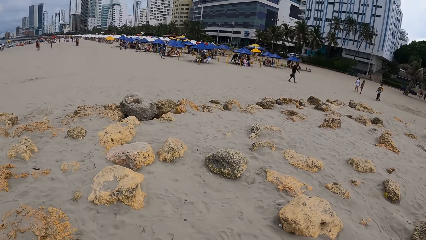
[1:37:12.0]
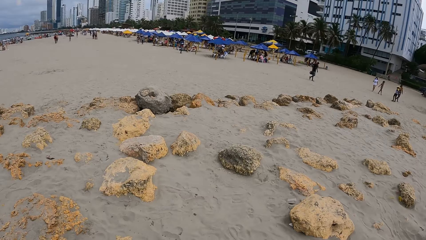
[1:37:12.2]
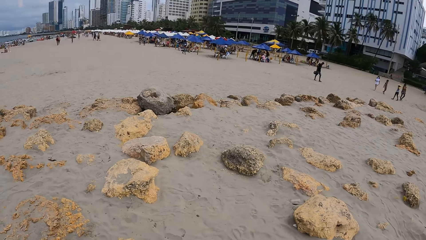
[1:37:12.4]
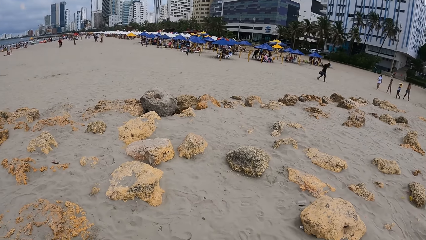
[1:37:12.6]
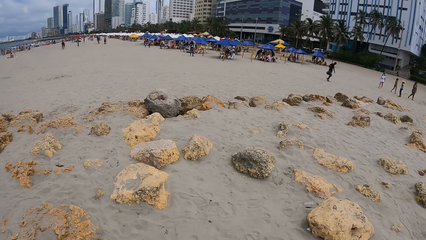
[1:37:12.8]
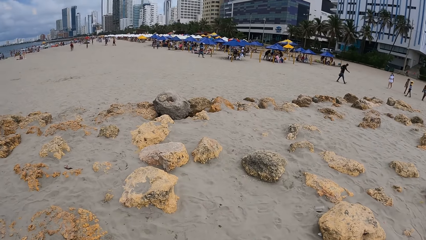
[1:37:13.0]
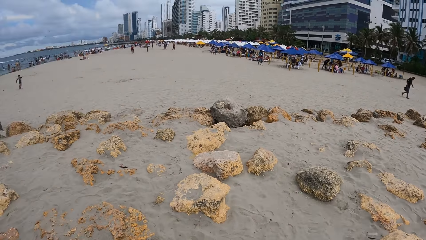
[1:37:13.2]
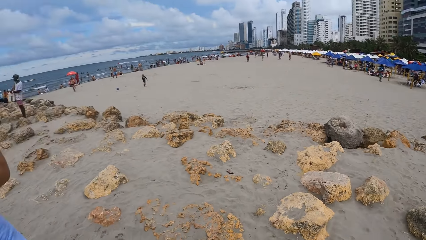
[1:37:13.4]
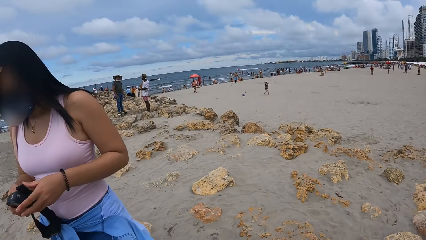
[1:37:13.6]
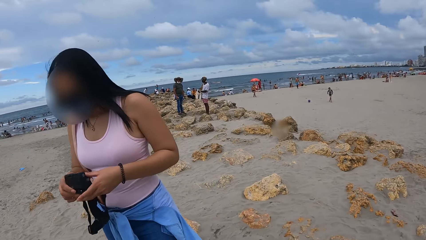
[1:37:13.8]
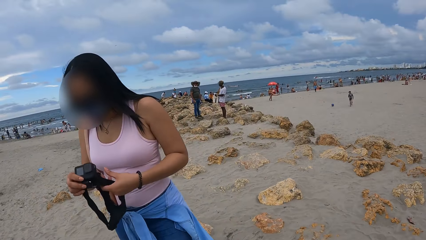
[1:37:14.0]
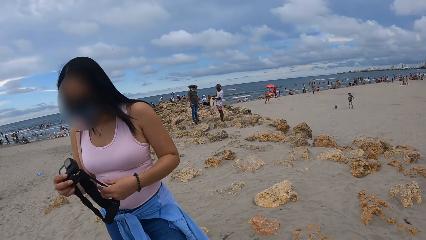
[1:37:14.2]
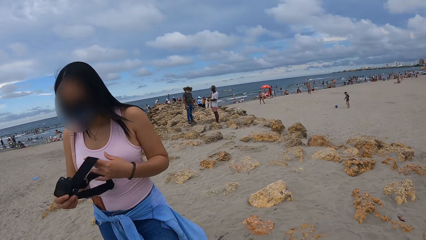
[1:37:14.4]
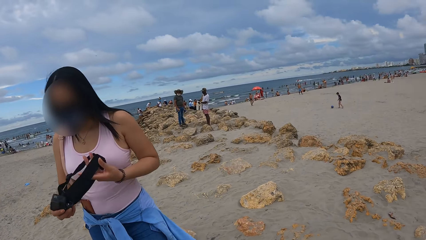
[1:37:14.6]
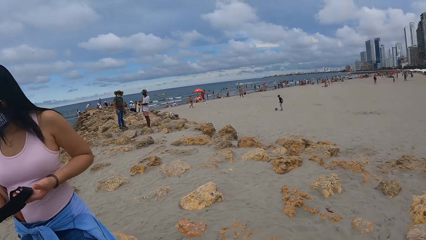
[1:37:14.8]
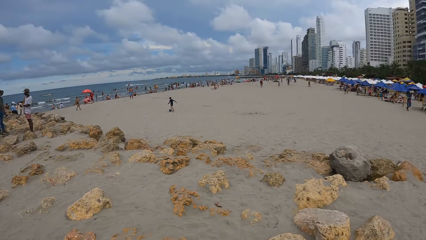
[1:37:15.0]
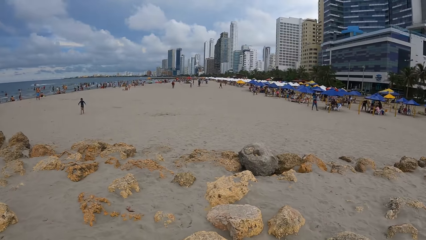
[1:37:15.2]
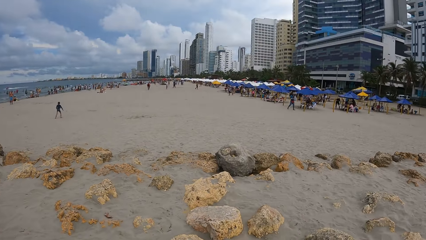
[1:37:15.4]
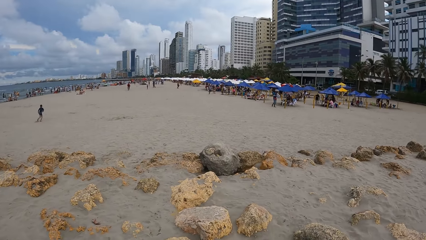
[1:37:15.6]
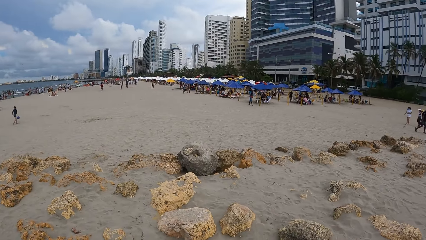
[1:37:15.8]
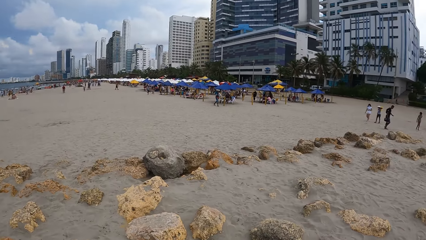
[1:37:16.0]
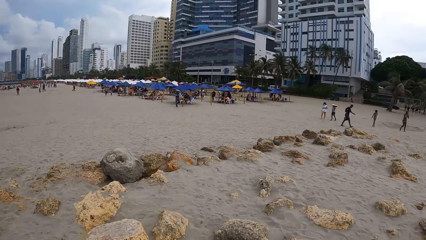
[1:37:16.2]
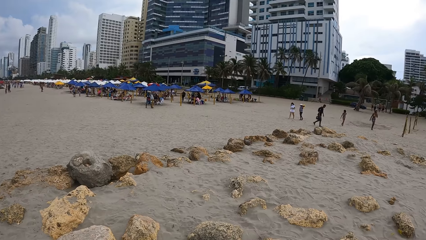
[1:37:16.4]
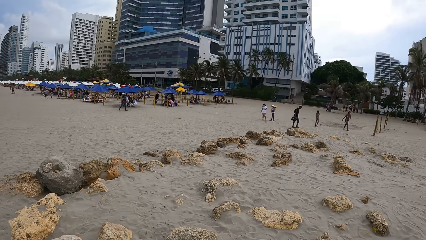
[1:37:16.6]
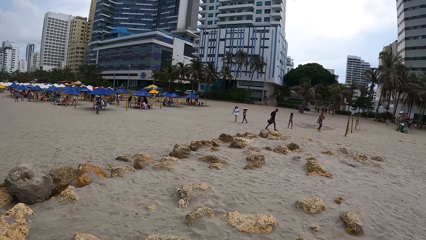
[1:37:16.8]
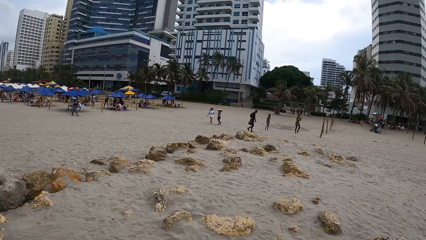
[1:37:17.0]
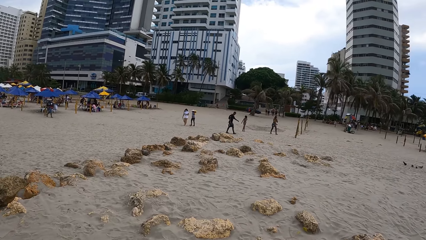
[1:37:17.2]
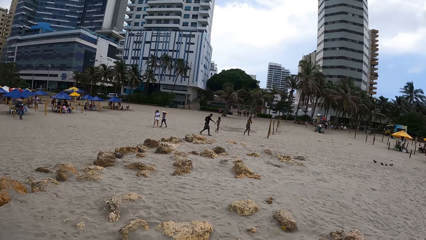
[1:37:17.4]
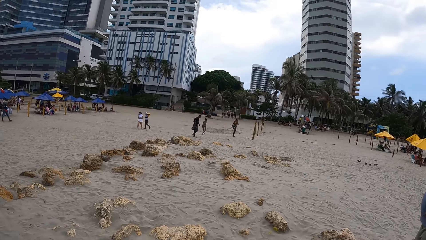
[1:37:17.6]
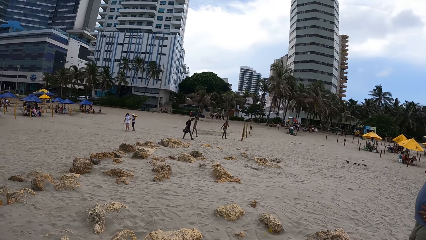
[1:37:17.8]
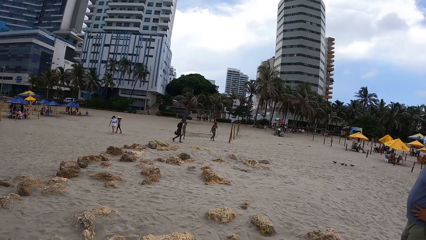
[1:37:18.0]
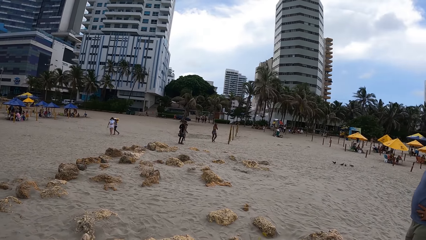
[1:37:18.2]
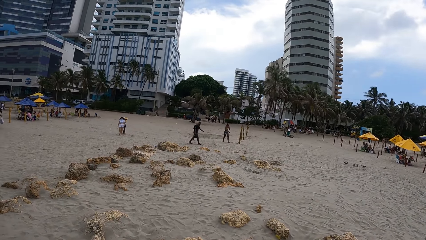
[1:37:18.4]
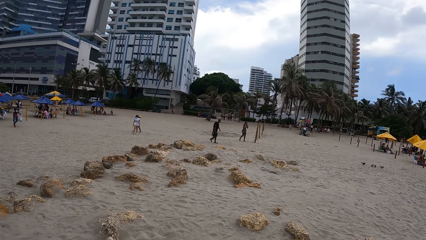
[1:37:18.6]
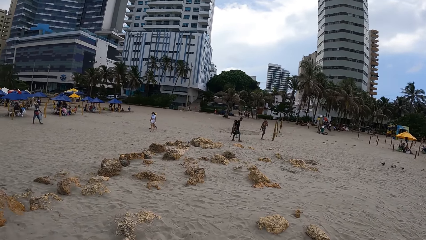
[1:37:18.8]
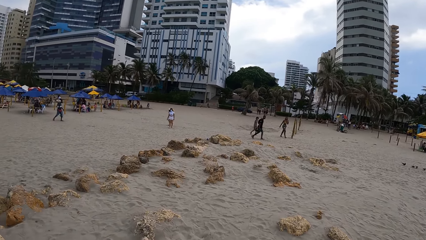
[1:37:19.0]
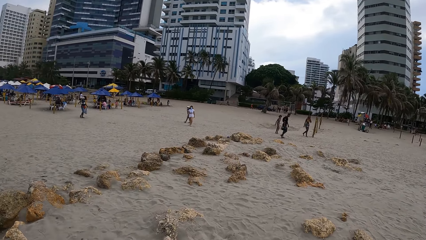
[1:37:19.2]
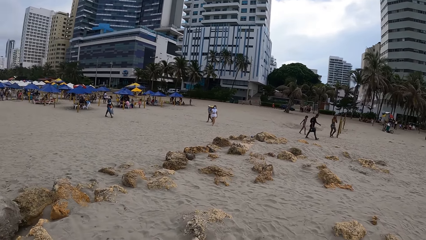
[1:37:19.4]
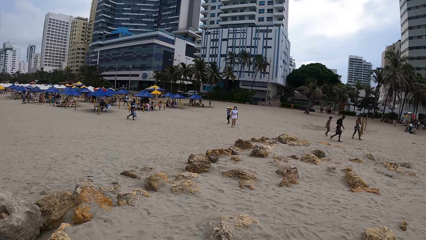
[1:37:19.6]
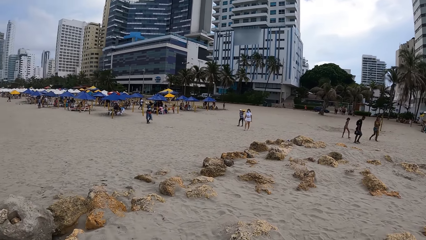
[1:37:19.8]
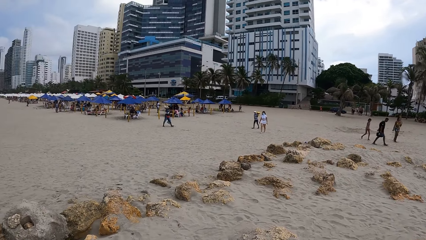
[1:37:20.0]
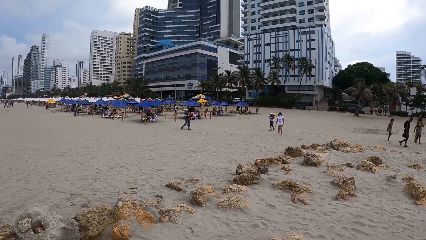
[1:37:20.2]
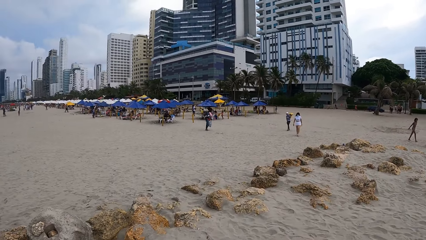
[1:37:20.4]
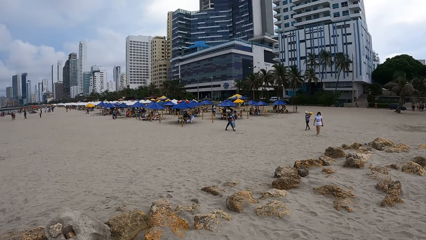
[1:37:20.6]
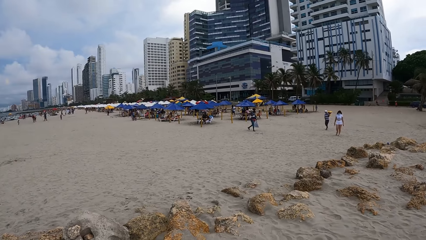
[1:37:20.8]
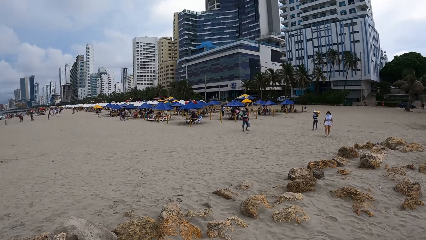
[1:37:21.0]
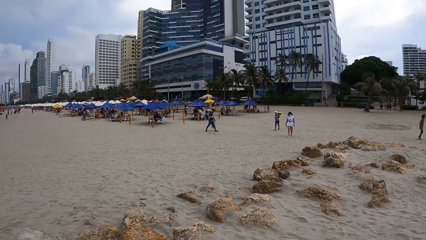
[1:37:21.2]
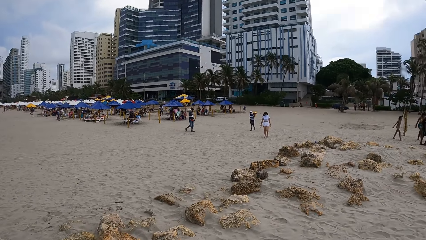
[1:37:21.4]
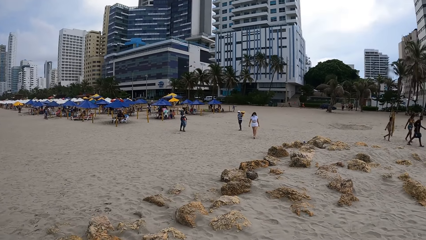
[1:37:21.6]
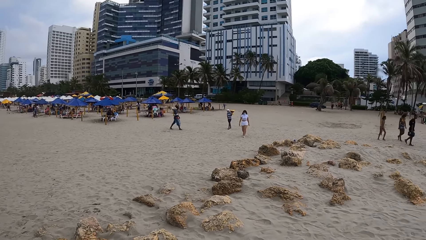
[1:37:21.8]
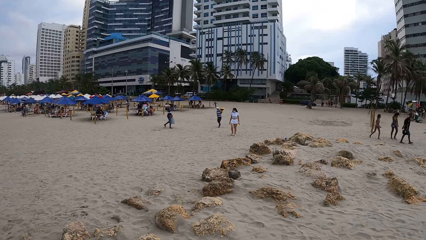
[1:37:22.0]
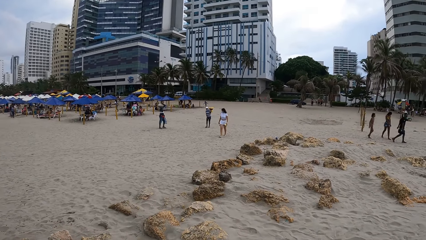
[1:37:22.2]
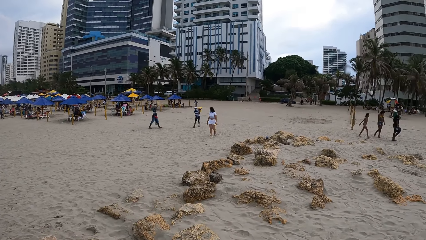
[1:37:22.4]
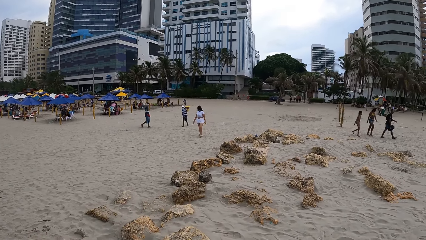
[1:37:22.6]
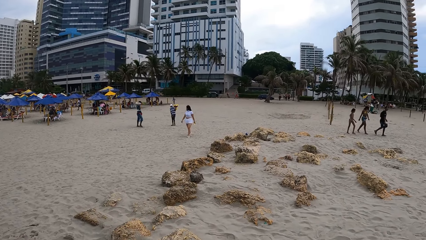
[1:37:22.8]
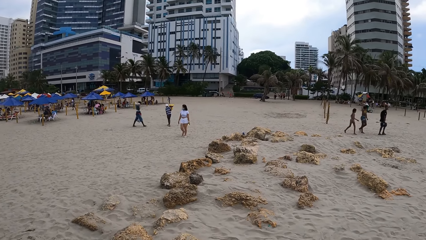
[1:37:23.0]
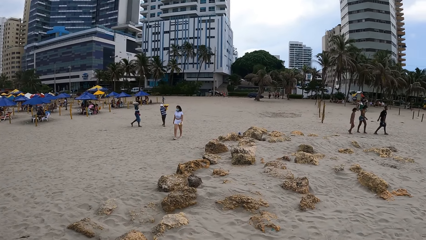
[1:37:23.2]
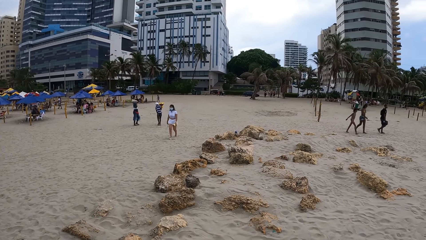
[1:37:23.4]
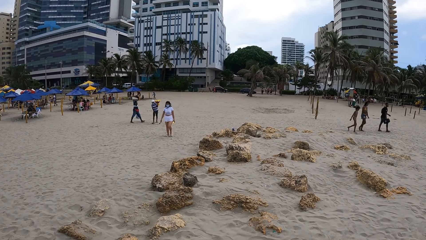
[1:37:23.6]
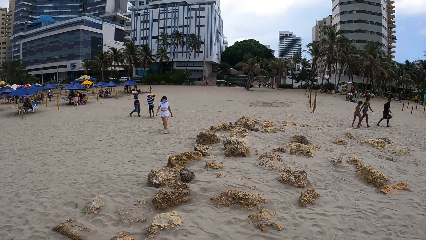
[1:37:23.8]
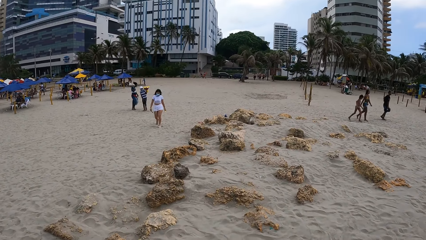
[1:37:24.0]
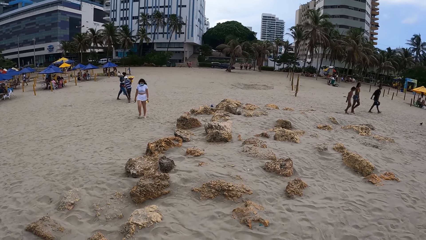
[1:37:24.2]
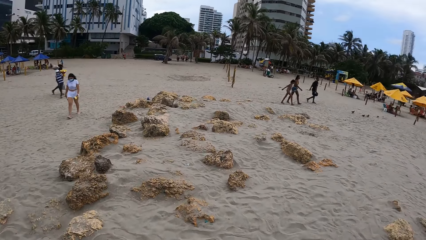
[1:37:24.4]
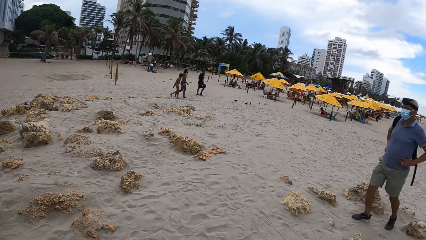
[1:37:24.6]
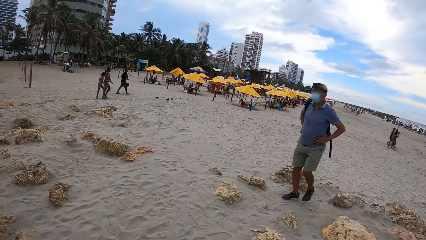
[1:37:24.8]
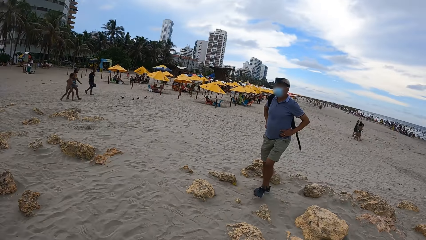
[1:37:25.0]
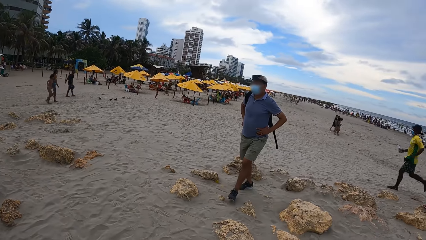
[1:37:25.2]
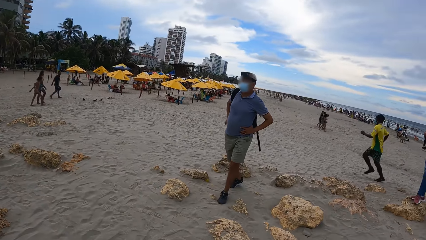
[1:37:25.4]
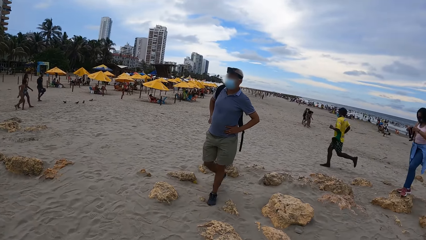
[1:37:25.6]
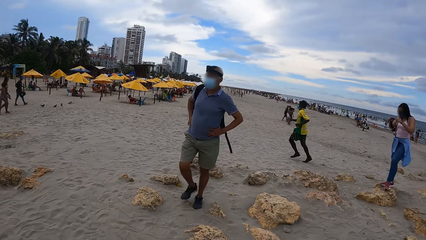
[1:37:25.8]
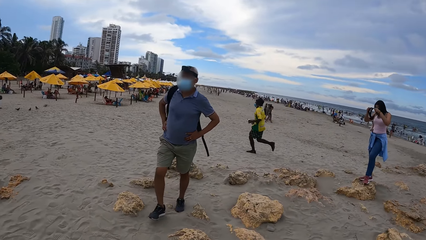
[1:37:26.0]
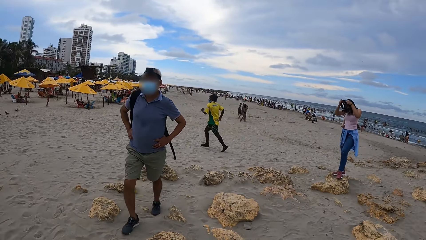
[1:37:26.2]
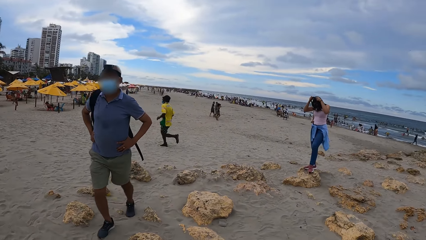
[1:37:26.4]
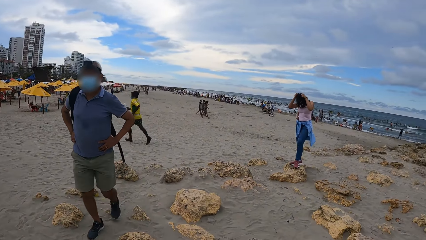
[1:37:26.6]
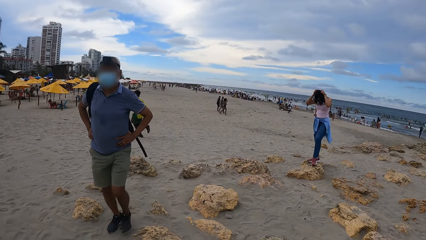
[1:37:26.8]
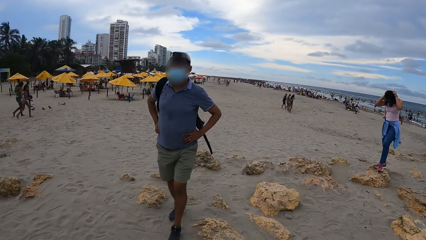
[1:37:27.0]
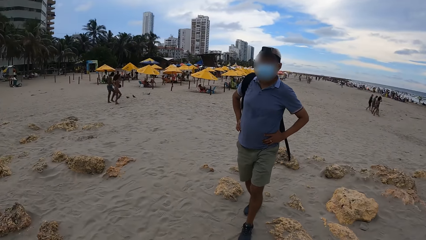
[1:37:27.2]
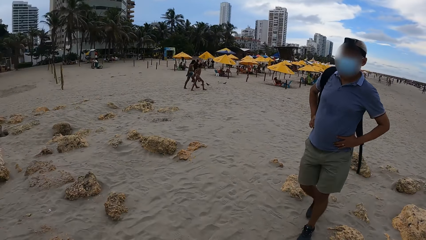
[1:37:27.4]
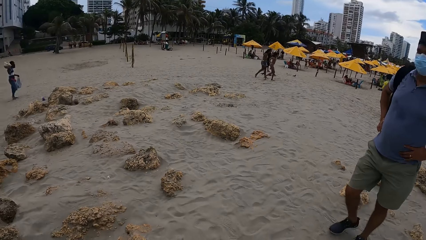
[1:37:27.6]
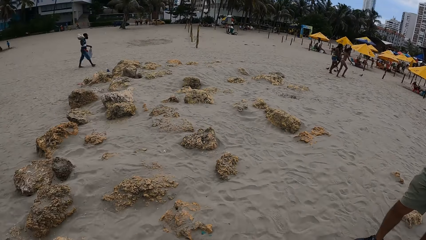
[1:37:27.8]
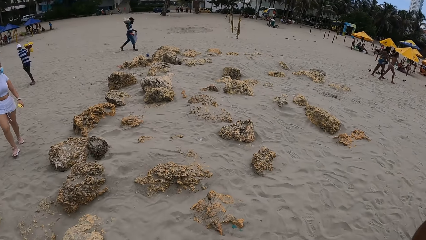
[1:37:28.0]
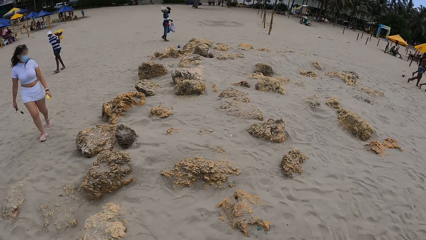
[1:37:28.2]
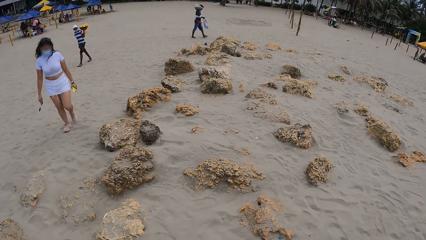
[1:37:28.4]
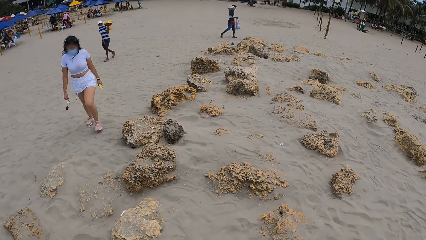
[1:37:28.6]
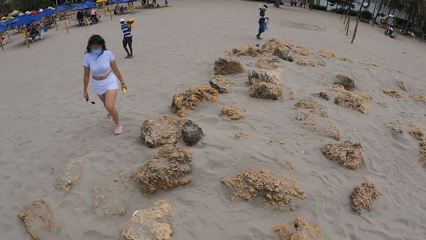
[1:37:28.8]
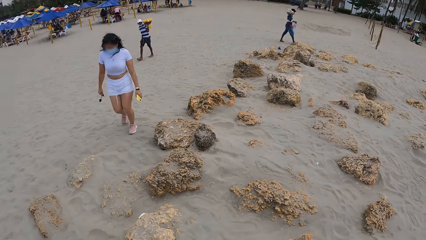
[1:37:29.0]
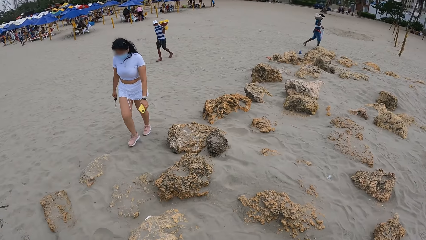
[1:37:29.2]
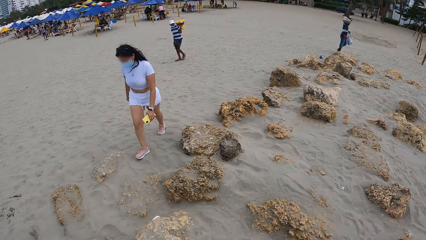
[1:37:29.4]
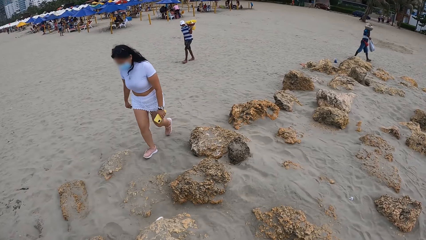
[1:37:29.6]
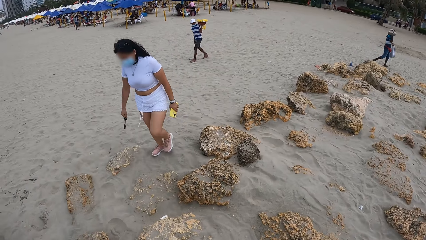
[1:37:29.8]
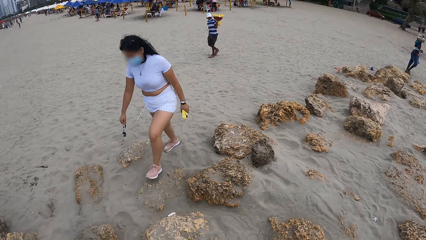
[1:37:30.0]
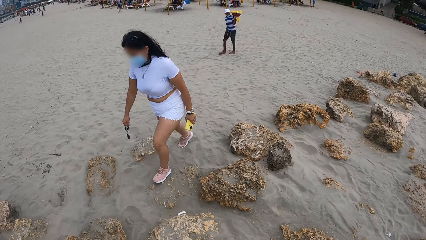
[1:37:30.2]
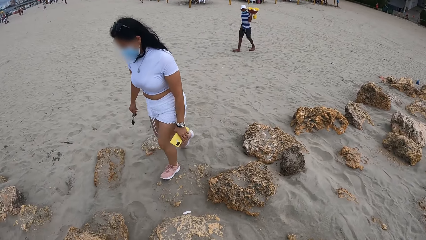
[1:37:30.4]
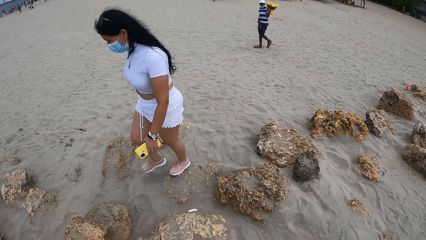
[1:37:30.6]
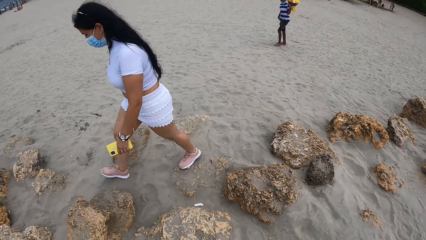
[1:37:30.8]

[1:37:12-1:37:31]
The camera wearer looks around. A lady touches the camera. The camera wearer moves around. A man walks around. The lady puts on the camera. The camera wearer walks around.
